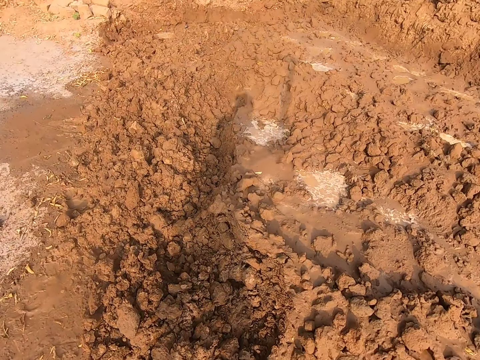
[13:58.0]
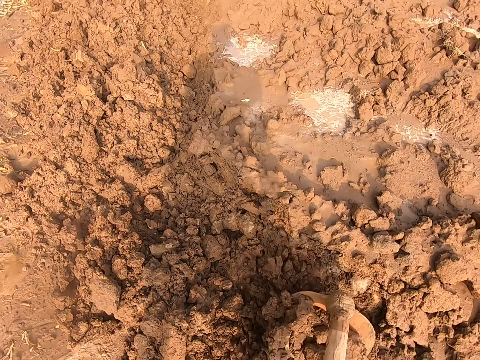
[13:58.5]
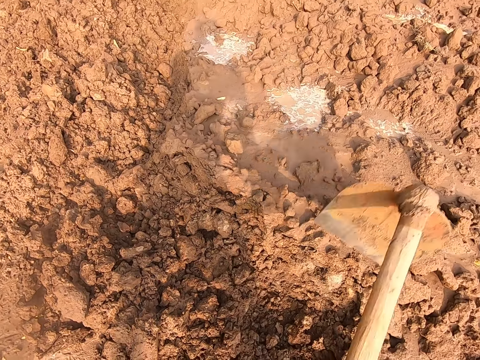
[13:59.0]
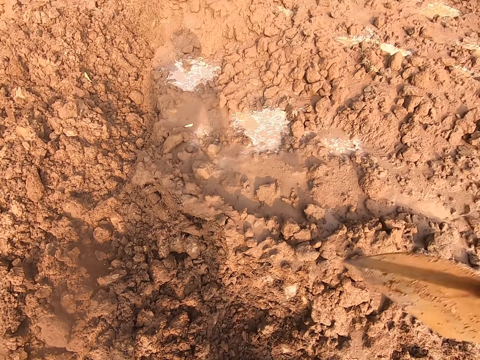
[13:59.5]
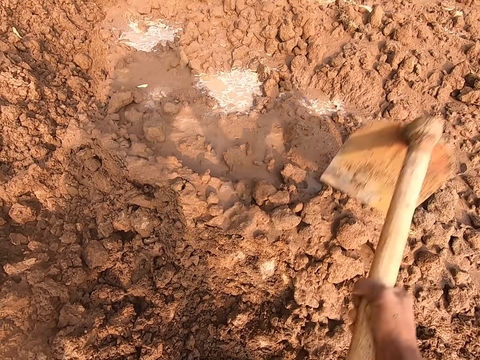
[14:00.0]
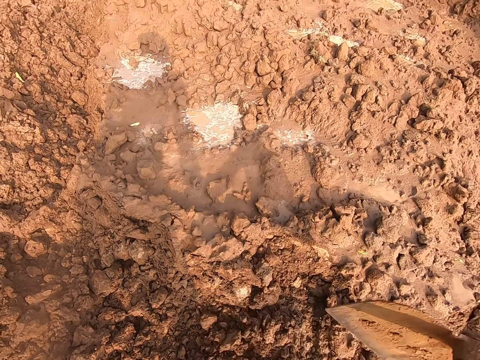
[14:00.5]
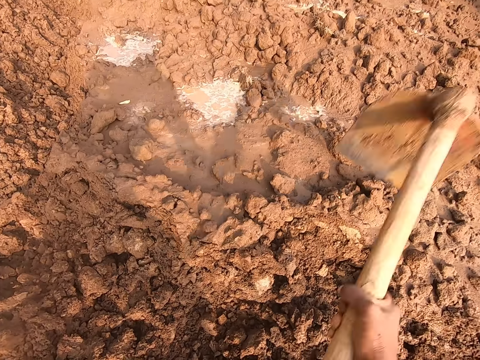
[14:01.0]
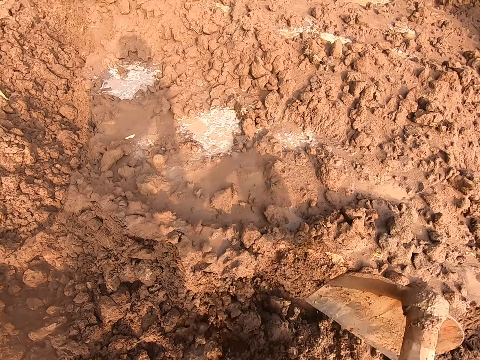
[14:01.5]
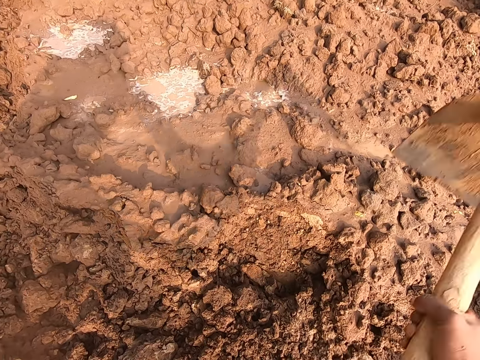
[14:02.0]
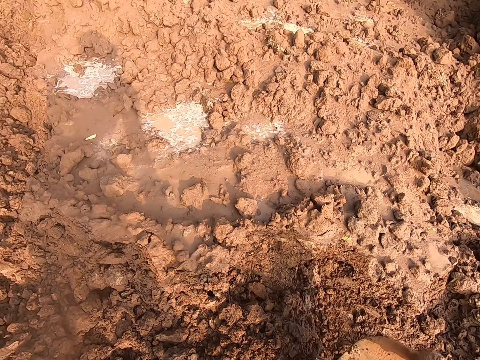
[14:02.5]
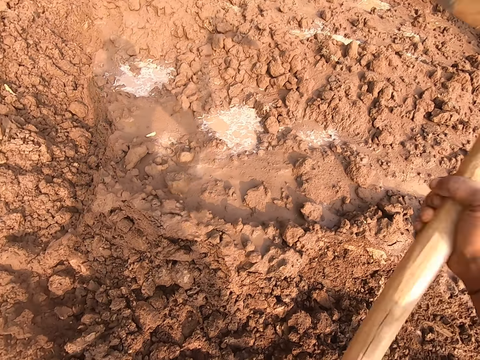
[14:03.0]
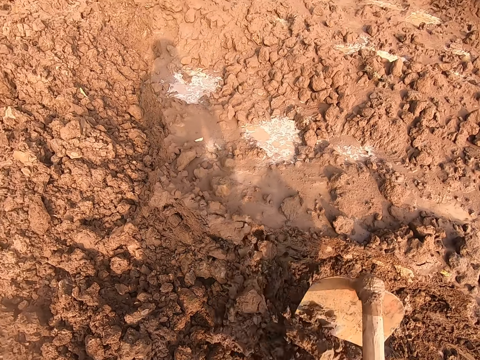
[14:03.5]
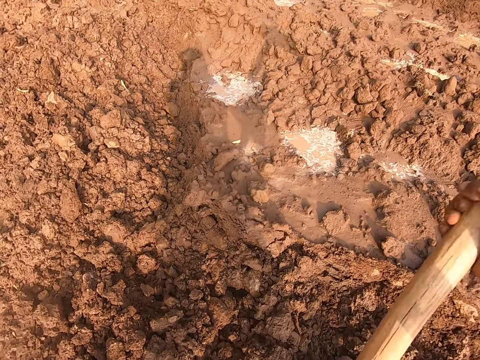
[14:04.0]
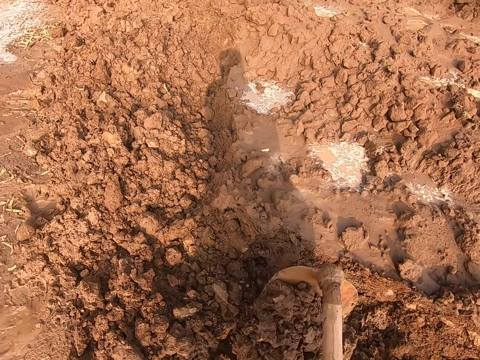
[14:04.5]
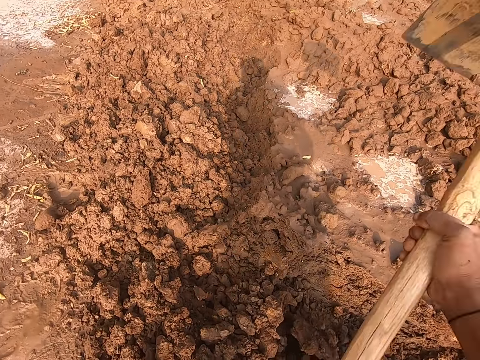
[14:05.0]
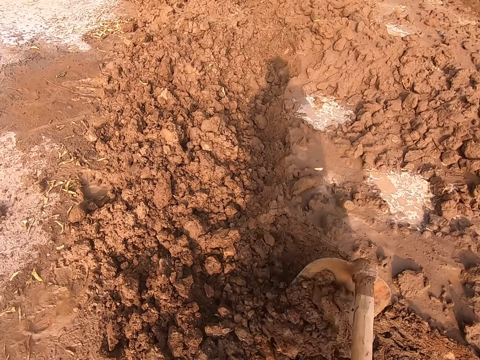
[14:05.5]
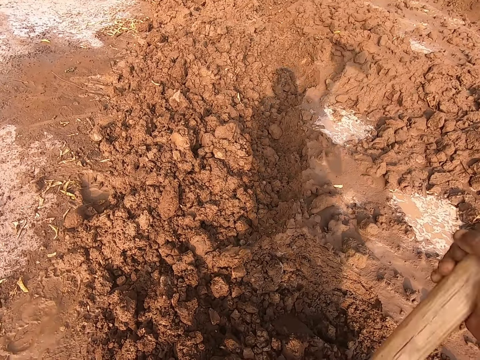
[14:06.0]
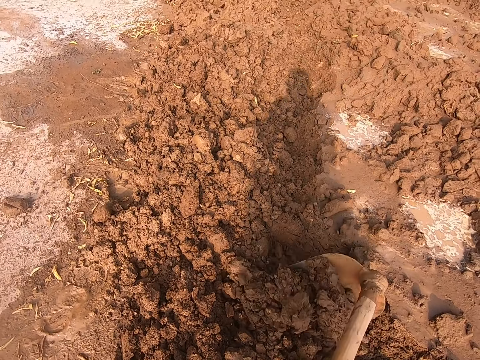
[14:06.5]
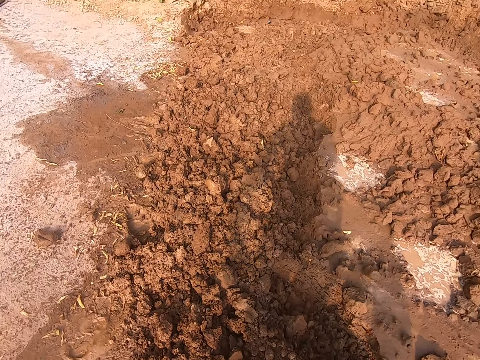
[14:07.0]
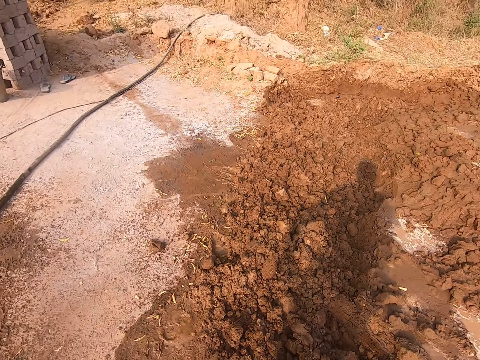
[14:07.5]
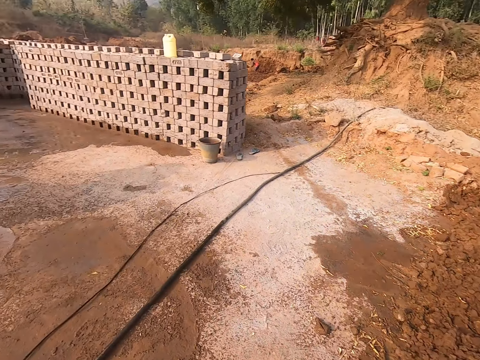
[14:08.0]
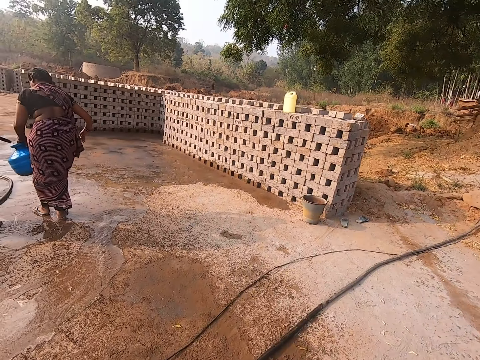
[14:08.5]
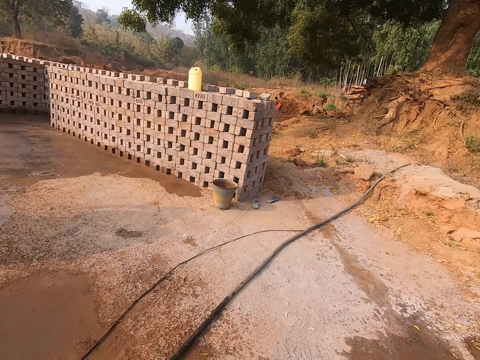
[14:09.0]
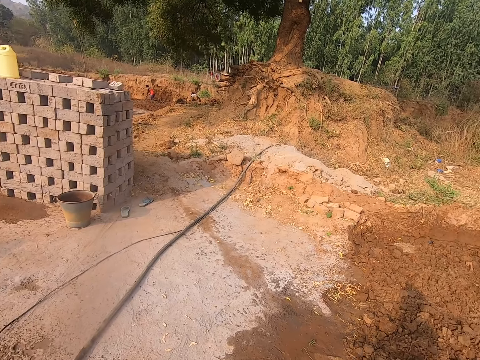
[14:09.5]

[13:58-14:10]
The camera wearer digs the ground on the field with the hoe in both hands.

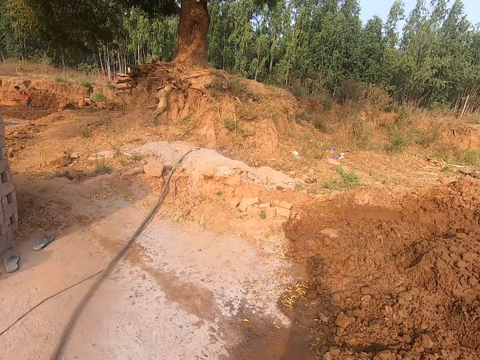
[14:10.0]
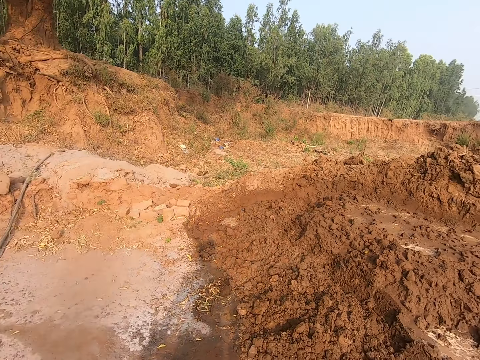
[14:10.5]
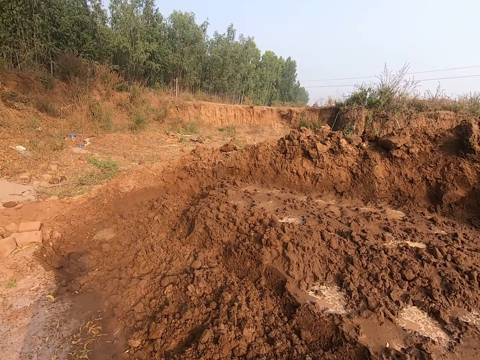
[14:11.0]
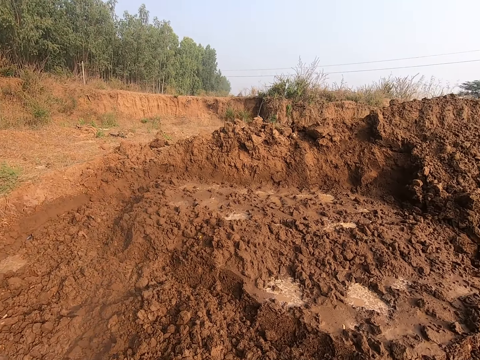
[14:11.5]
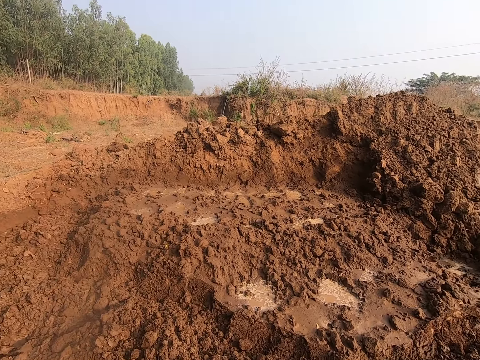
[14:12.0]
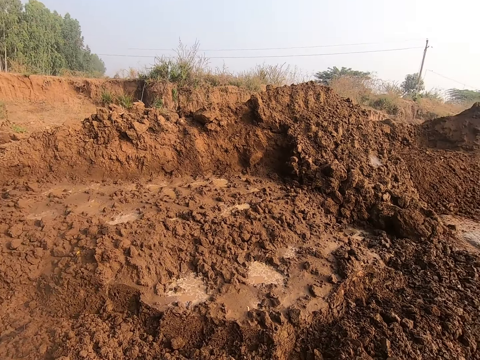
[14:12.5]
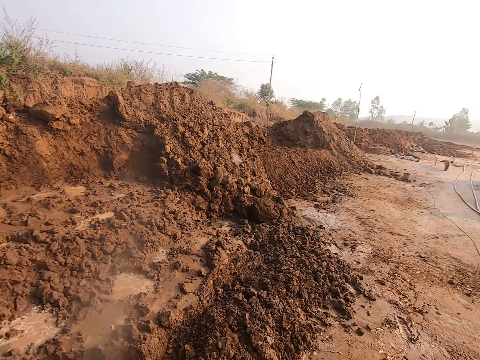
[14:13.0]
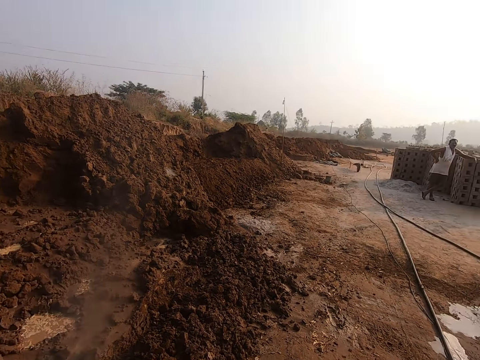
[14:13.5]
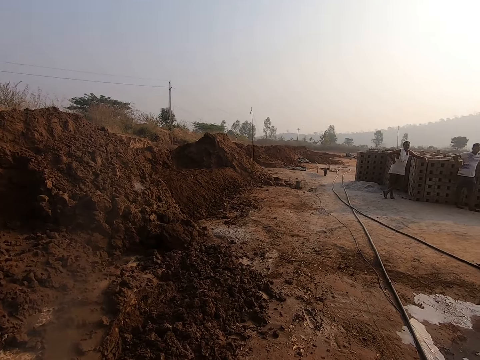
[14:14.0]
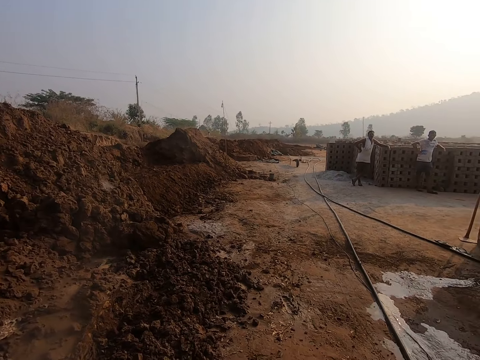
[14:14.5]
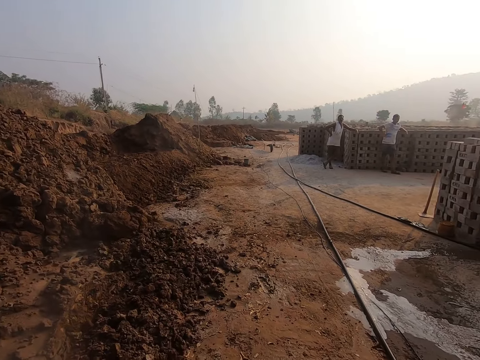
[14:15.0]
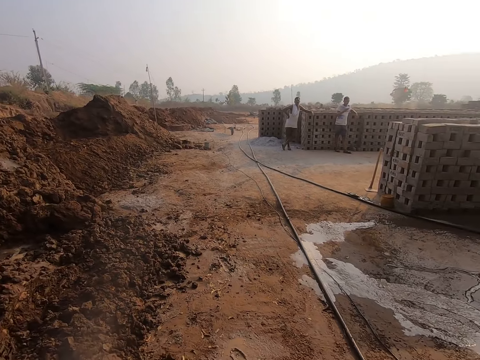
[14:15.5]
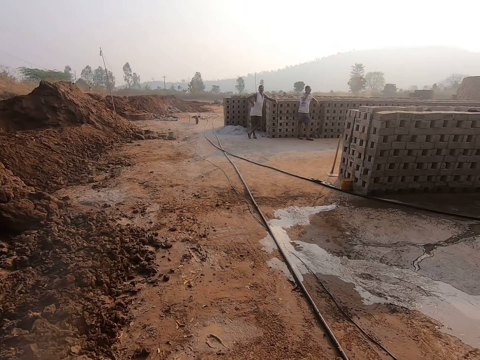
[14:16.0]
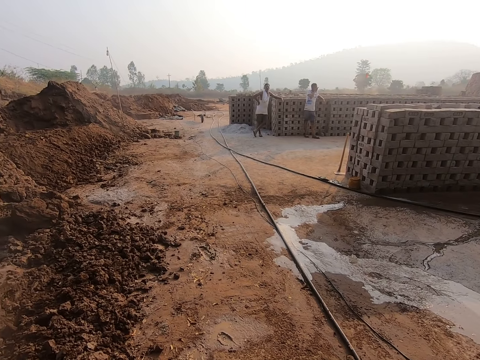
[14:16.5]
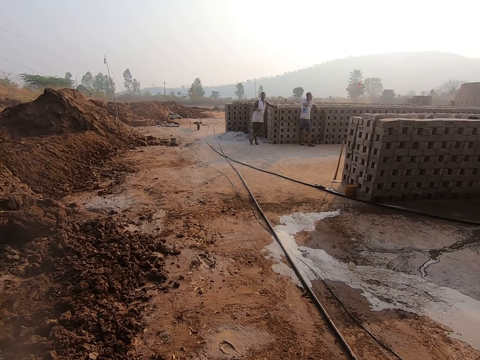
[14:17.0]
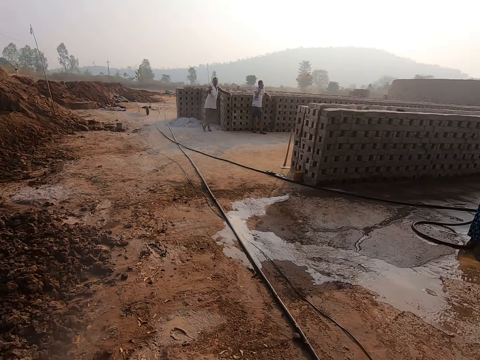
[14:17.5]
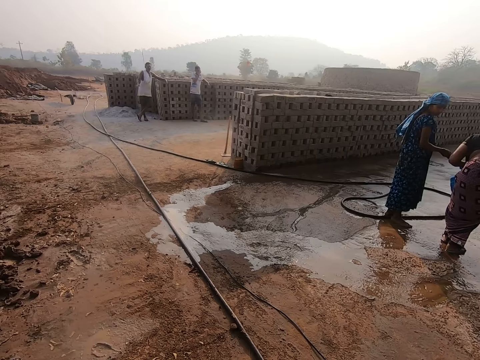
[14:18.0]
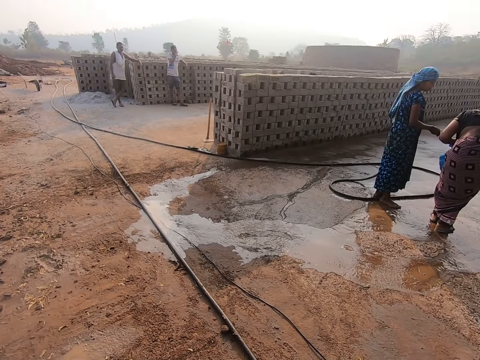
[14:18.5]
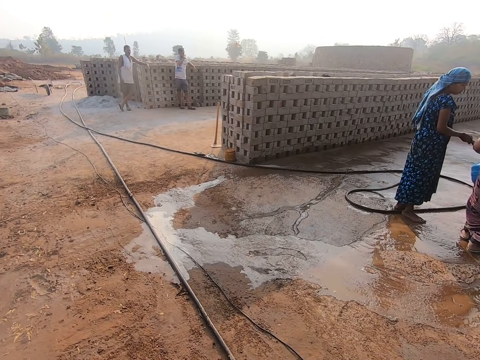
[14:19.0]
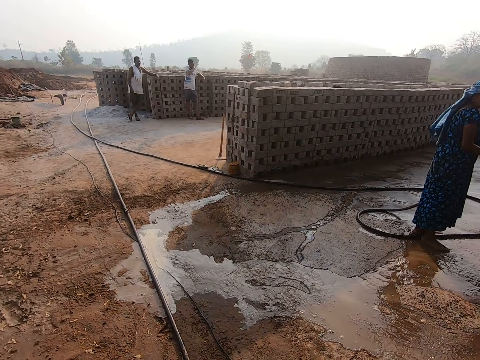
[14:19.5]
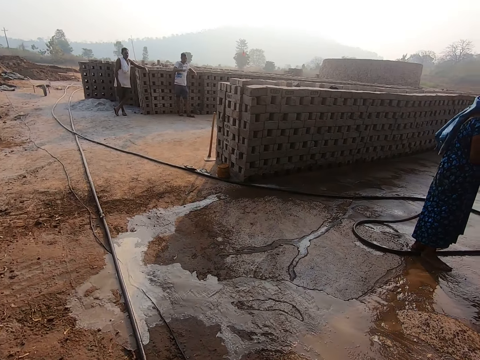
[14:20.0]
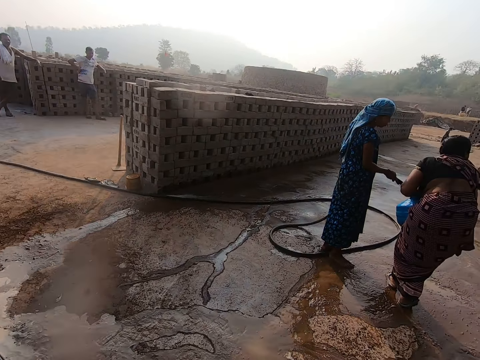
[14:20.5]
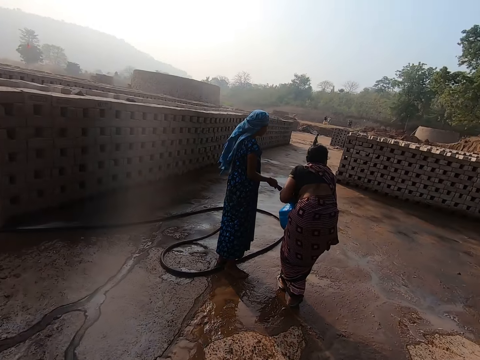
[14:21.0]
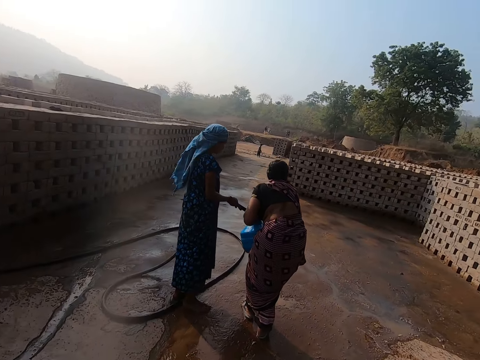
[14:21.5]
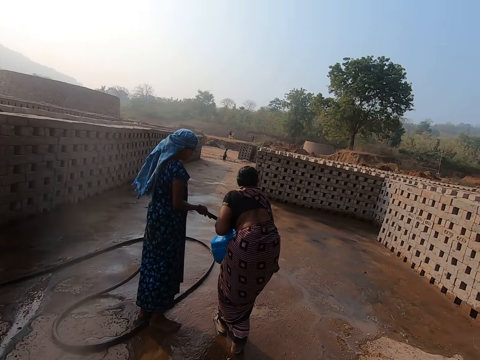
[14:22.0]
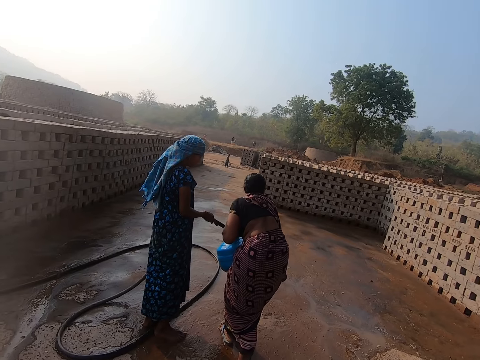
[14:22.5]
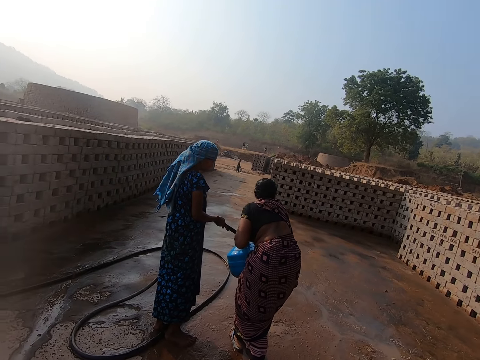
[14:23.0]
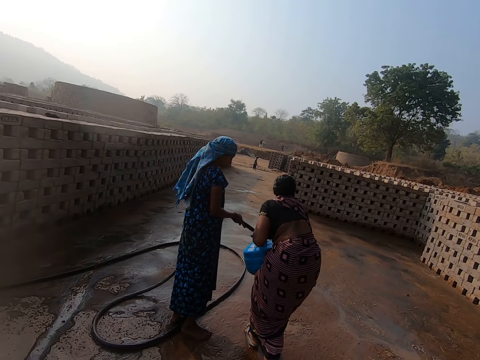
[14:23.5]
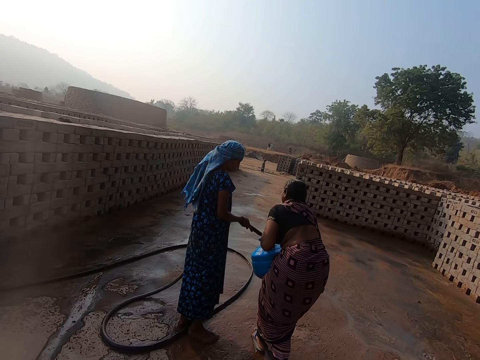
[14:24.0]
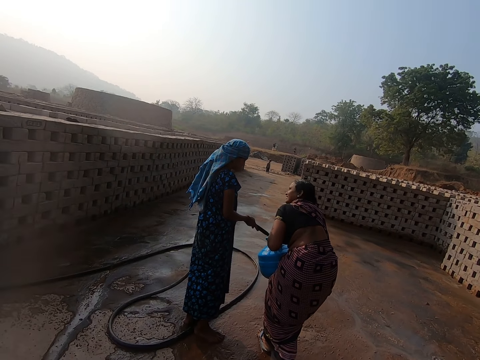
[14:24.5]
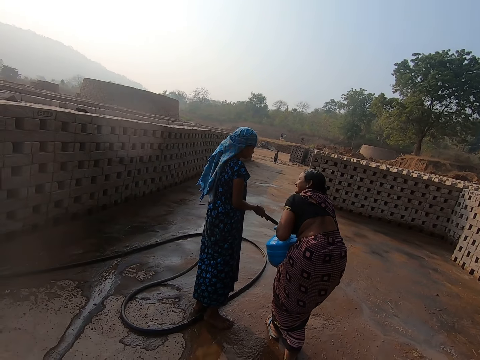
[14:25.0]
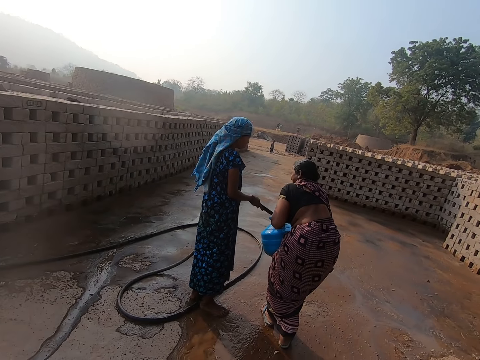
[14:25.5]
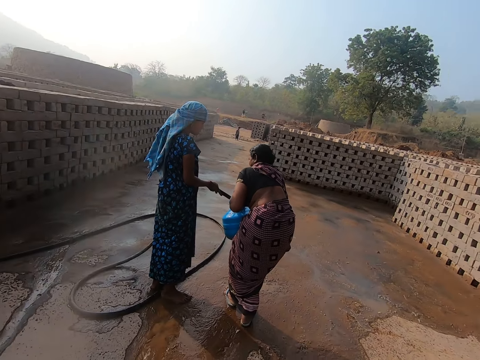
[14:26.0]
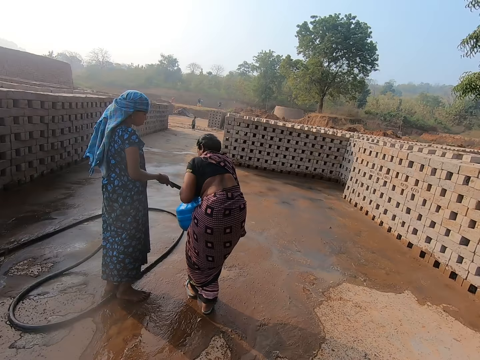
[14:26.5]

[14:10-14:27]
The camera wearer looks around. A man places his left hand on some bricks on the field. Another man places his left hand on the bricks on the field. The camera wearer converses with the first man. They walk. The woman interacts with another woman.
